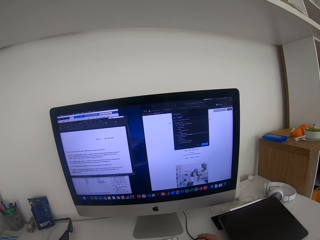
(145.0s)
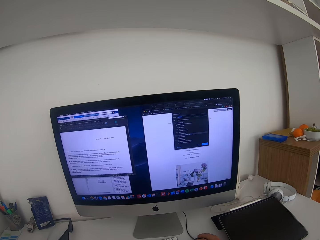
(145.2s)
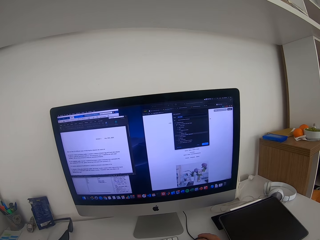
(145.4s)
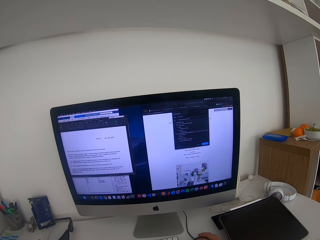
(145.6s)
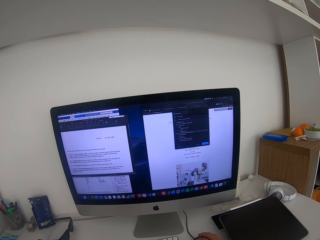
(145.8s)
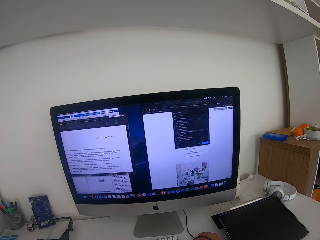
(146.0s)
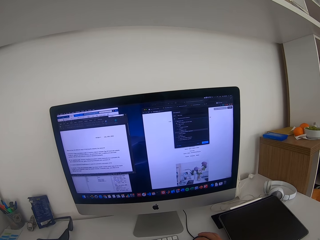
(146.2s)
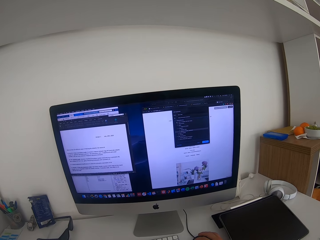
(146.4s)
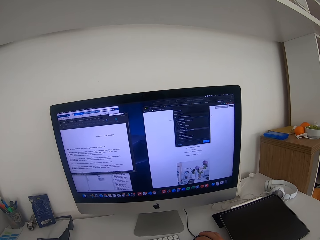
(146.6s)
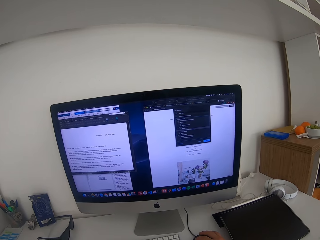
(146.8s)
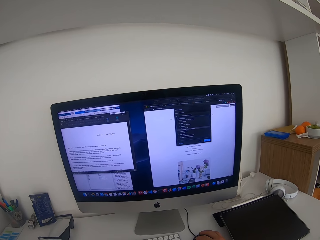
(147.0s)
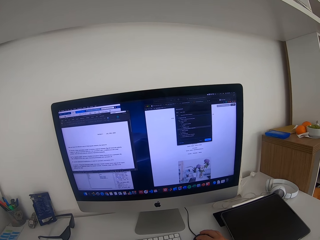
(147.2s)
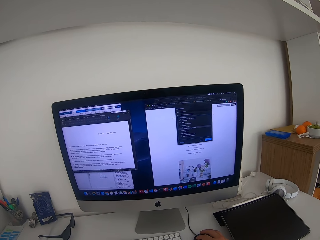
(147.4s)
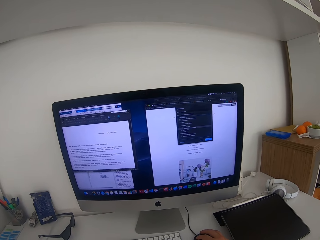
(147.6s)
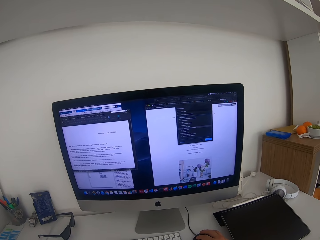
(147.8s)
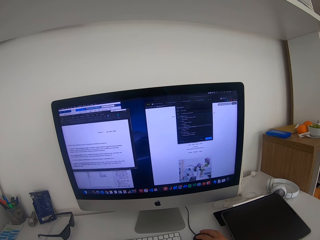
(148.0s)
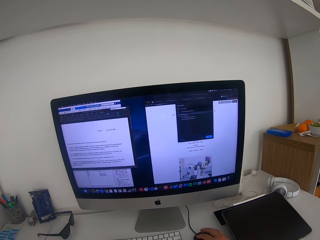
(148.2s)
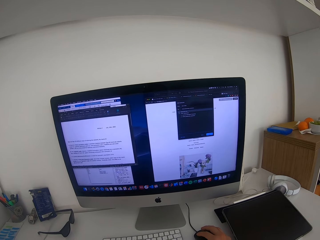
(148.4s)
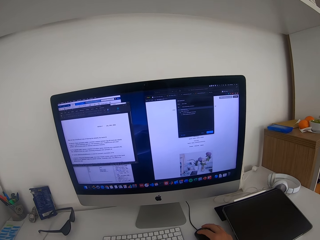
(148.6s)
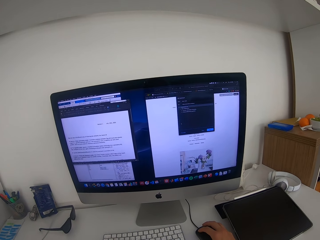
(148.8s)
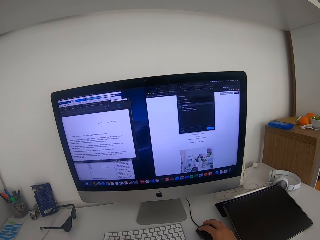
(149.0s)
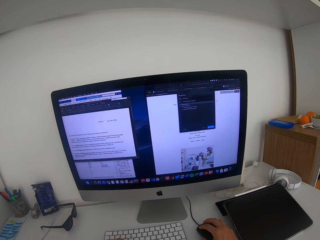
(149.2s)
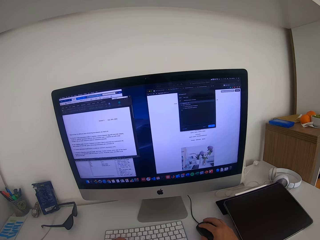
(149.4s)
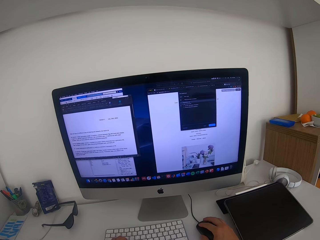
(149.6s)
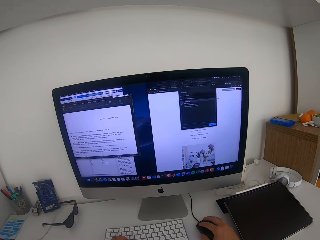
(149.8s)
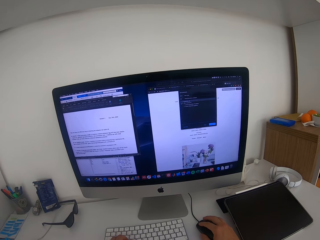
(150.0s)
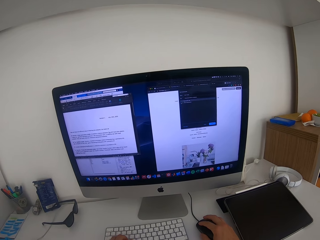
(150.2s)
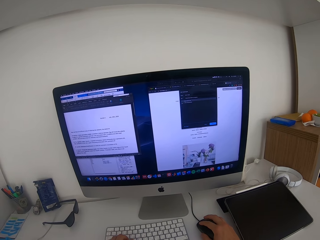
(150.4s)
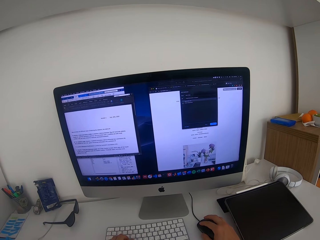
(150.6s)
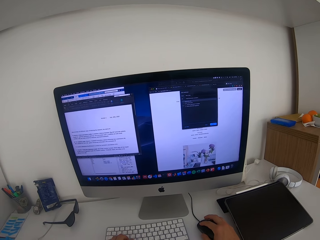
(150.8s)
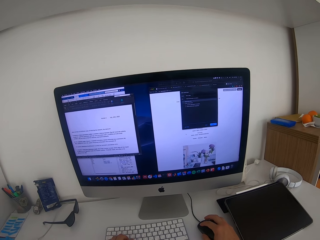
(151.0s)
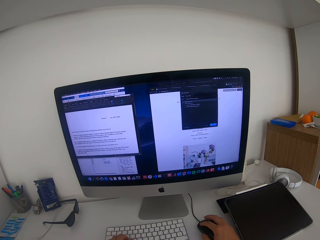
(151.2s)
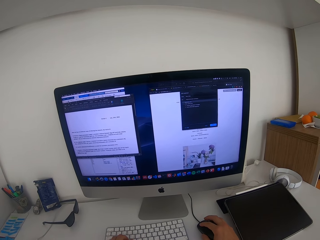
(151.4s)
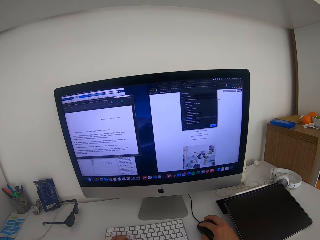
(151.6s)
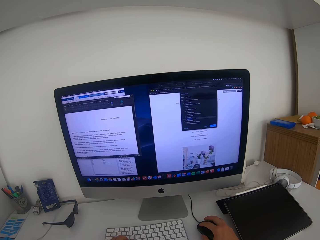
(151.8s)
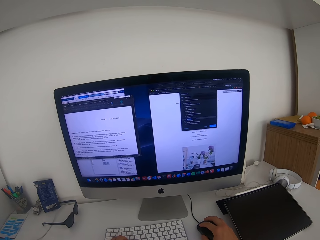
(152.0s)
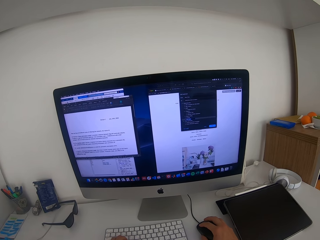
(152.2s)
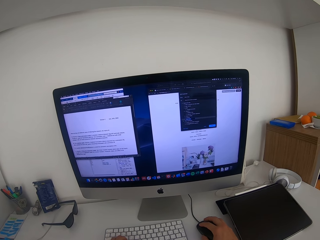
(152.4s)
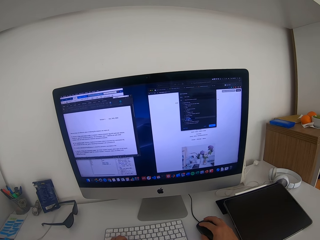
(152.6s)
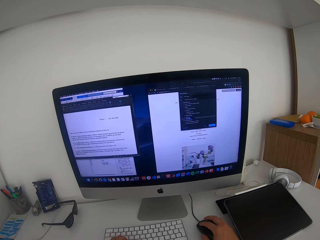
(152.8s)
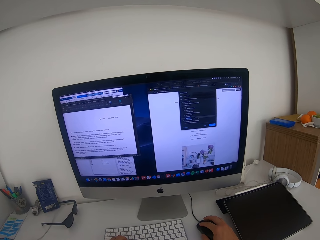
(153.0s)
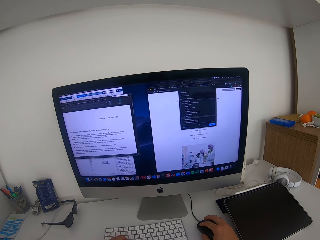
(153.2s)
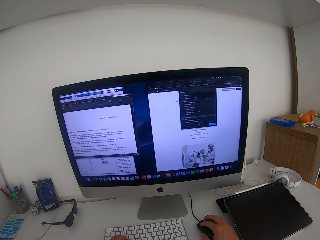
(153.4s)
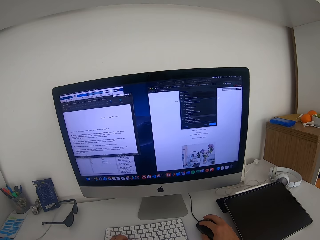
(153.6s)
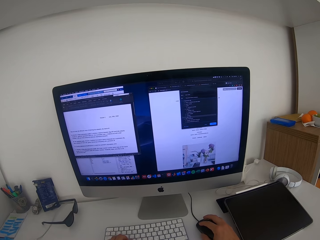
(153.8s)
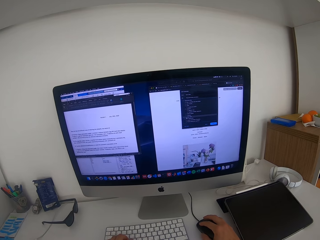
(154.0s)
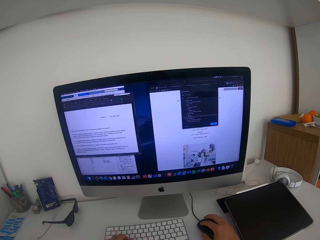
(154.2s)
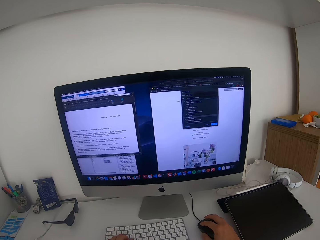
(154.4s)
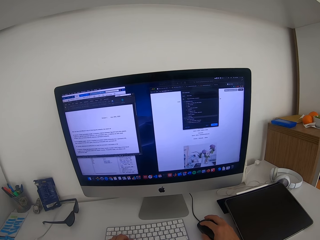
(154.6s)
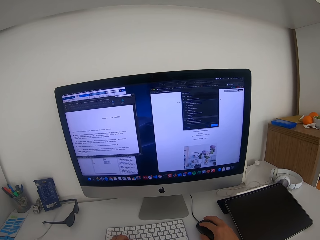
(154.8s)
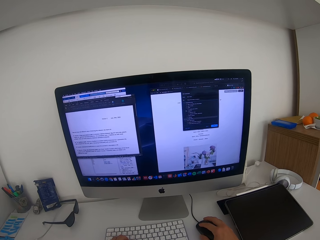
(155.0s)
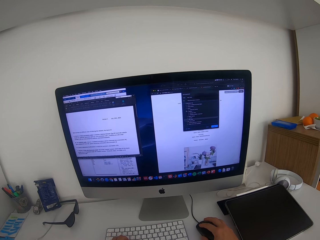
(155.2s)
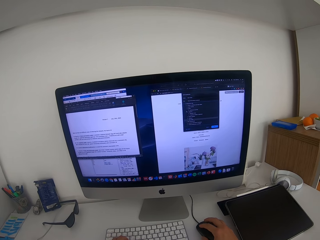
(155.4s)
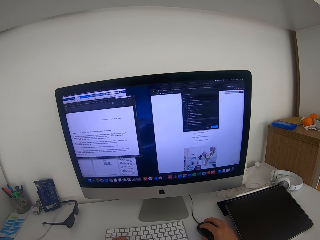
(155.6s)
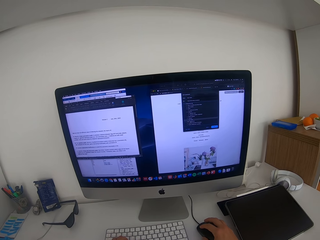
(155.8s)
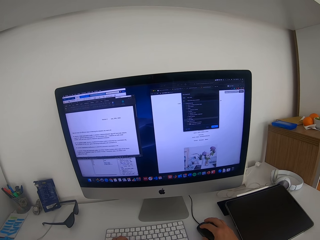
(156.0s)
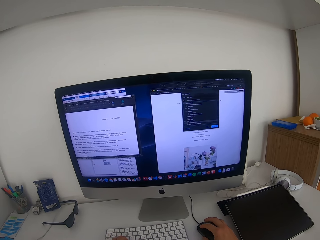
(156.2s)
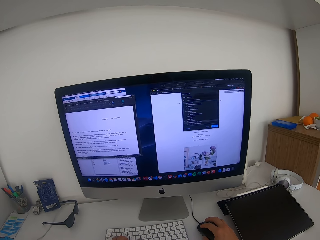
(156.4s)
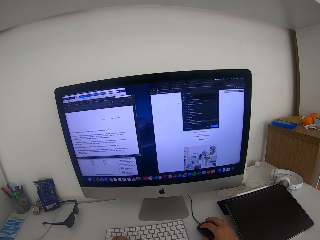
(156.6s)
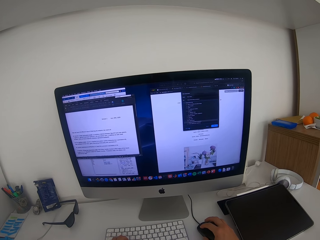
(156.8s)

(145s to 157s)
The camera wearer controls the monitor. They press the mouse.

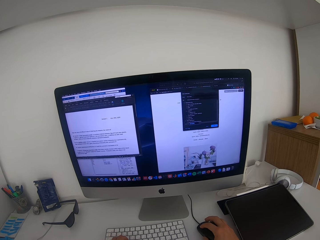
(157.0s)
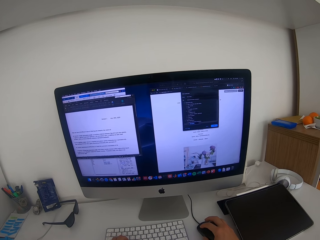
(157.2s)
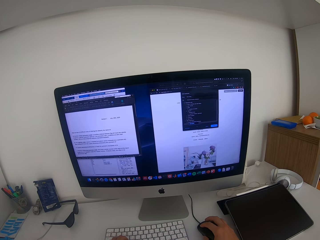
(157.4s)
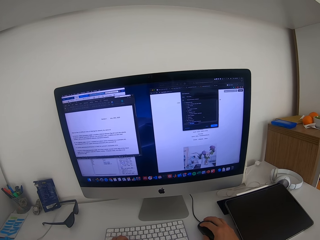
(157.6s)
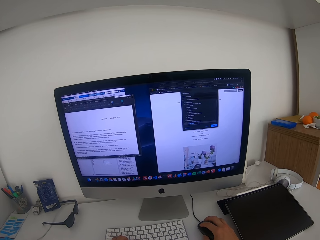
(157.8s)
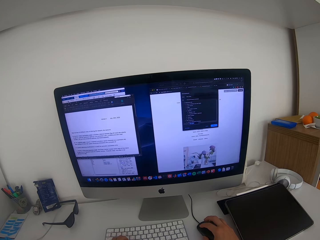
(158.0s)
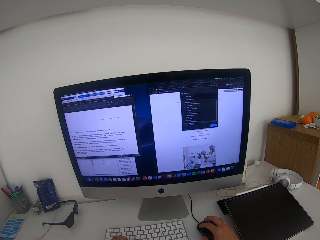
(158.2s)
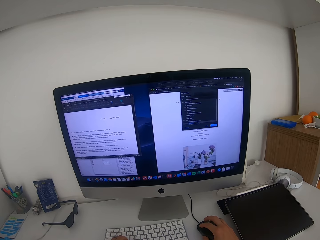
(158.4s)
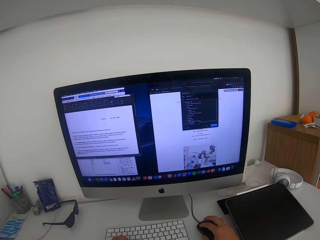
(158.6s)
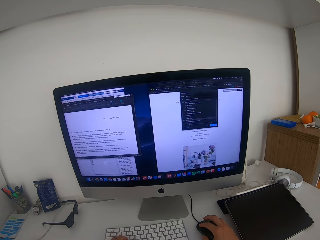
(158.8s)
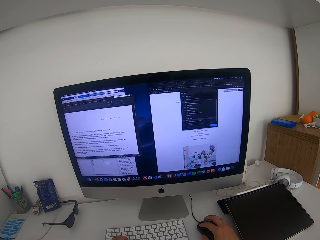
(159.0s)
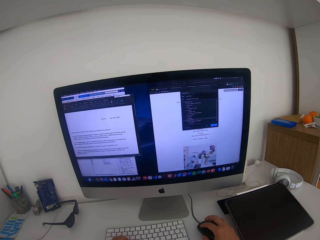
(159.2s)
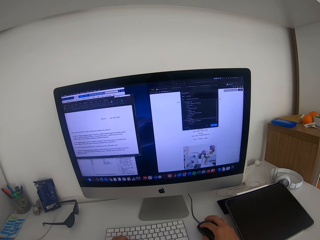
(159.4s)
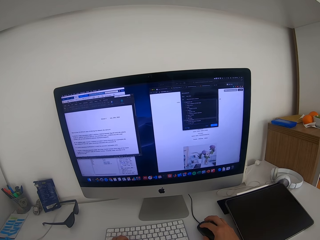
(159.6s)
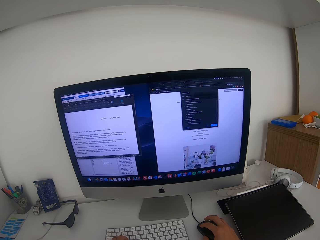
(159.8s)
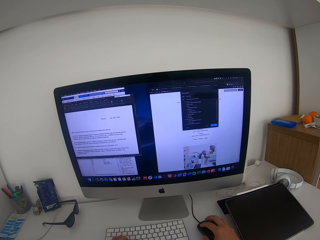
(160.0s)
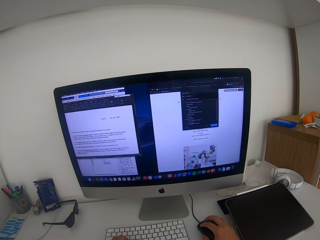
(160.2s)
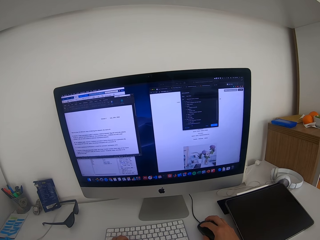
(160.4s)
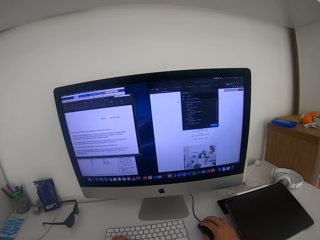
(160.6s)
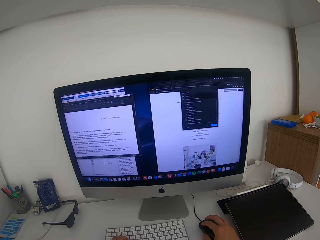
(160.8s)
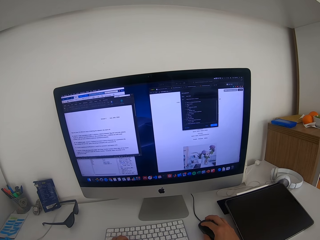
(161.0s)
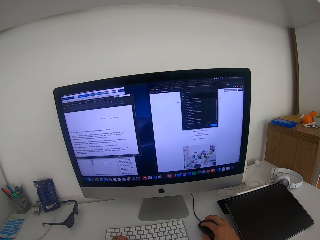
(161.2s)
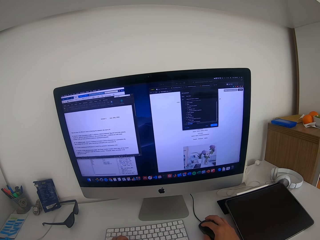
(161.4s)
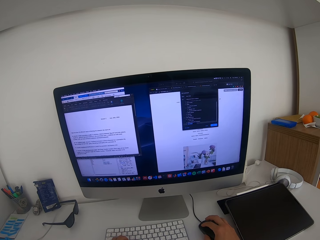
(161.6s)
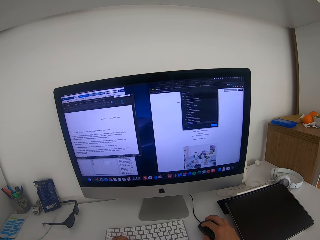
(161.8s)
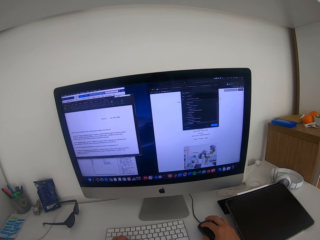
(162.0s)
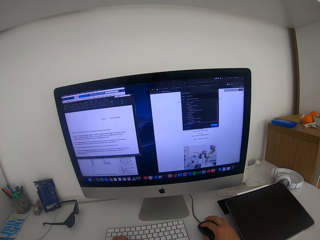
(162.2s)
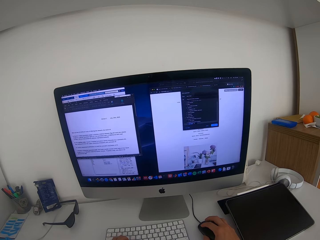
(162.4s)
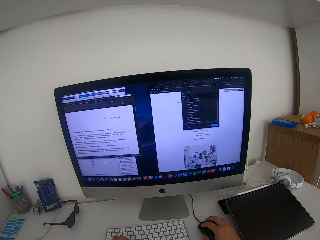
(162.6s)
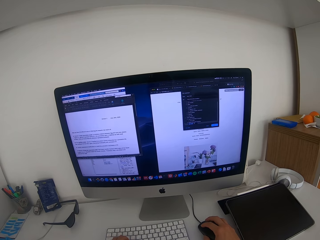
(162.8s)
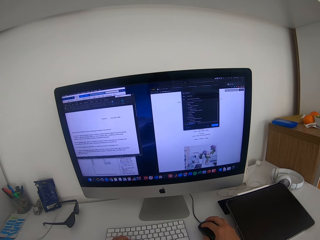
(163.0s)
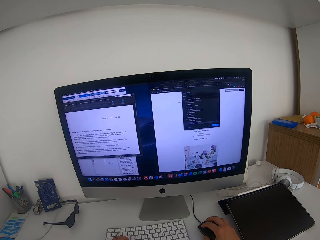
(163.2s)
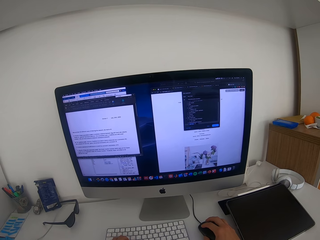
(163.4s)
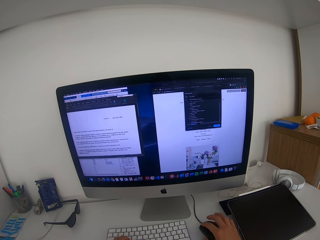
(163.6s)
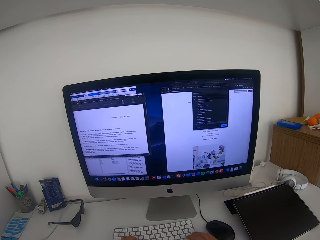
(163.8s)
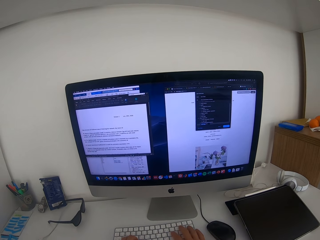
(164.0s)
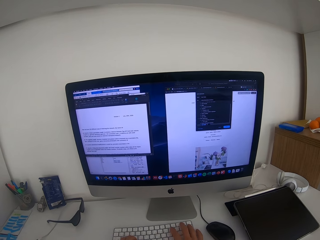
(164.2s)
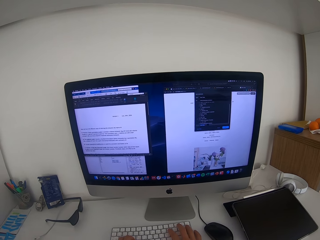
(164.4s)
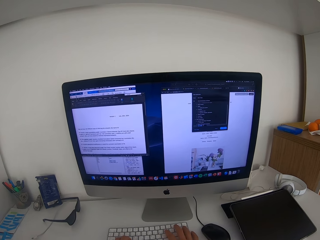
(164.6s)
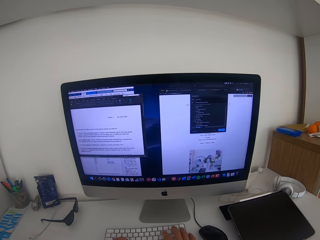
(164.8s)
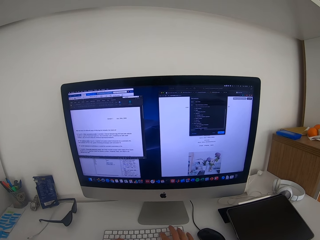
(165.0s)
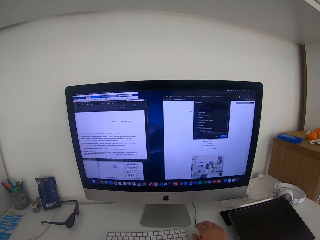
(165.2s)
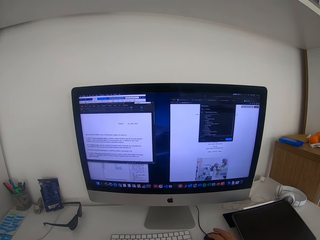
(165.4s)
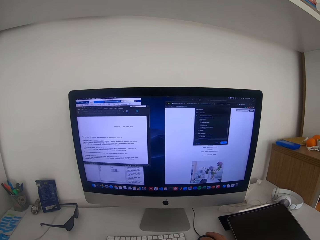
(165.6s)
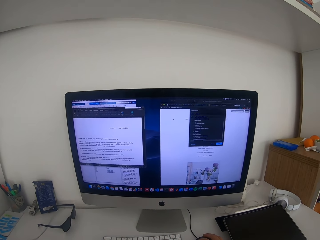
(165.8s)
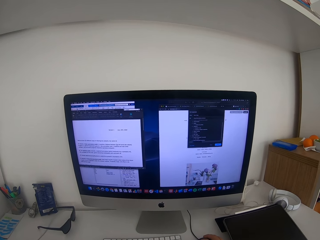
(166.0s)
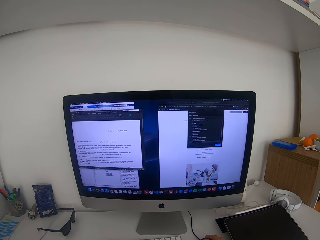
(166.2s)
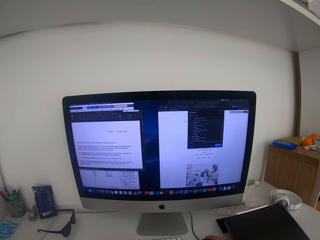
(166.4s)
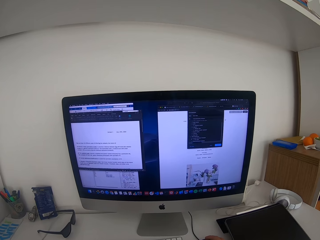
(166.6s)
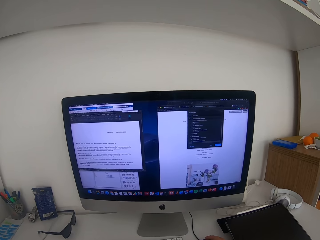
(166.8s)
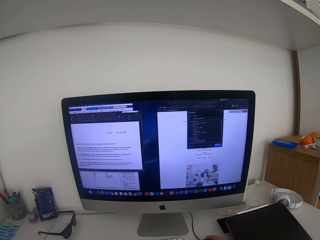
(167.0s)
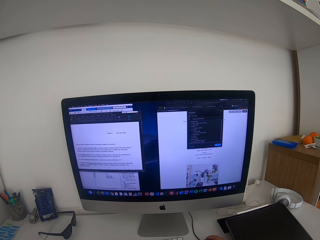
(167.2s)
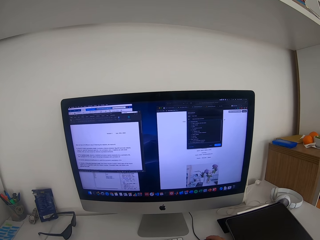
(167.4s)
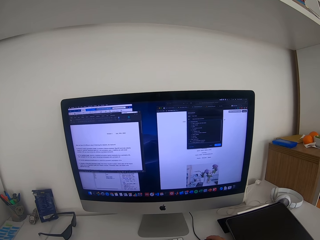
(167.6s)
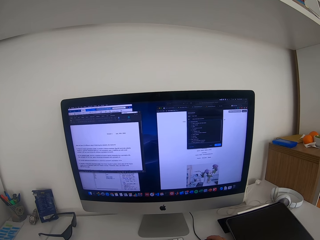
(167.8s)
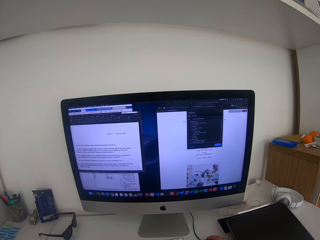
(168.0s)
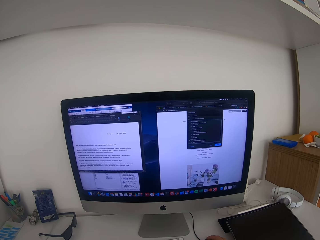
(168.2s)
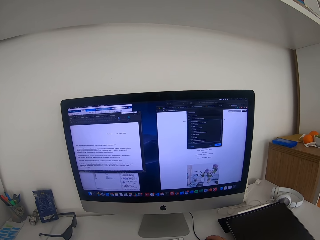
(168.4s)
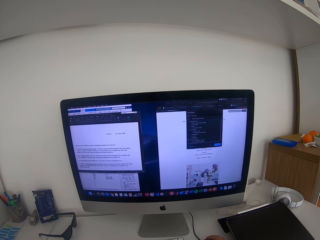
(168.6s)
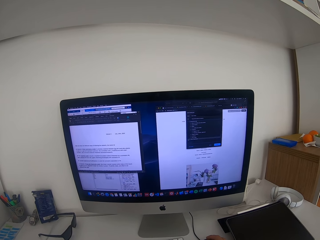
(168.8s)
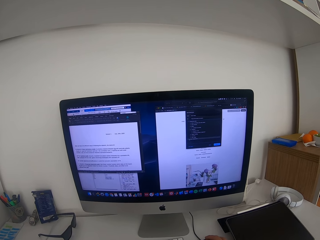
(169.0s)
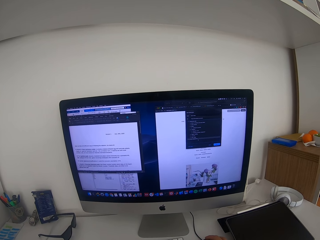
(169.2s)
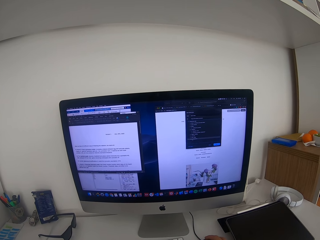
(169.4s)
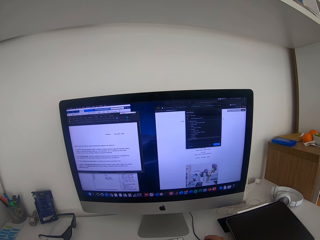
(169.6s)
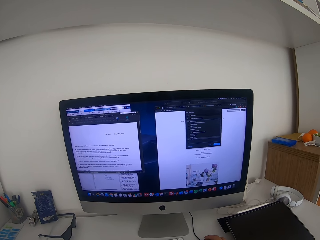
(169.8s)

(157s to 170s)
The camera wearer types on the keyboard. They scroll the mouse.
